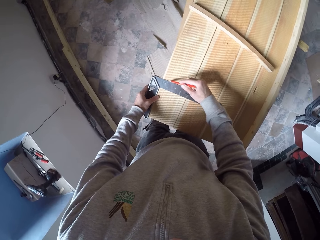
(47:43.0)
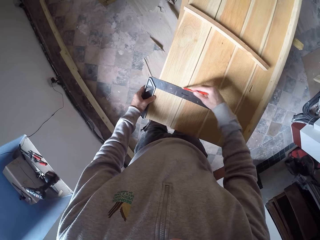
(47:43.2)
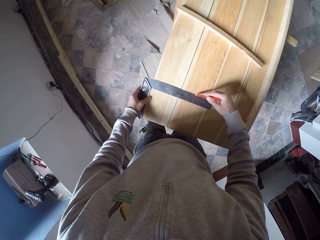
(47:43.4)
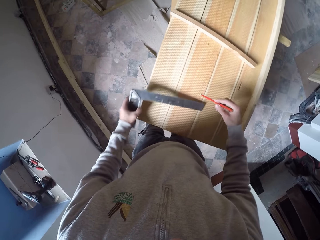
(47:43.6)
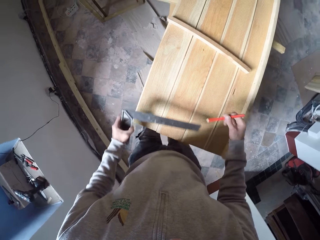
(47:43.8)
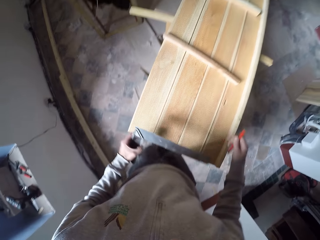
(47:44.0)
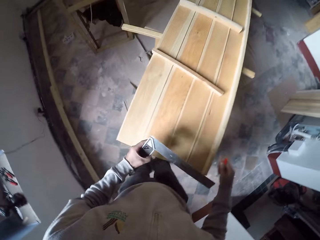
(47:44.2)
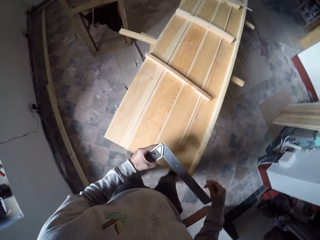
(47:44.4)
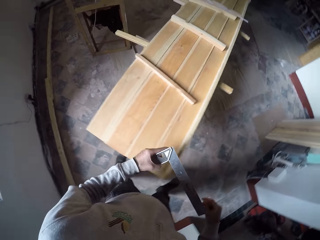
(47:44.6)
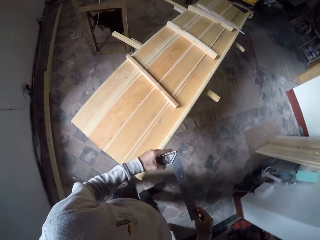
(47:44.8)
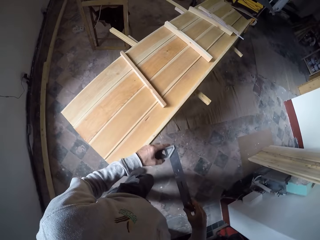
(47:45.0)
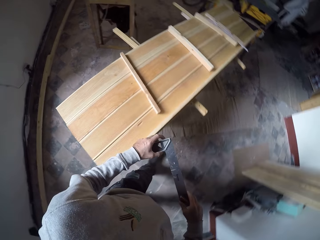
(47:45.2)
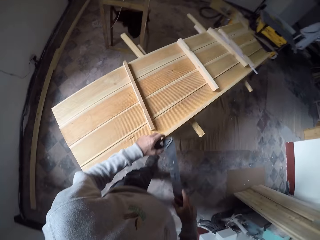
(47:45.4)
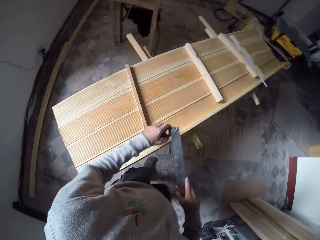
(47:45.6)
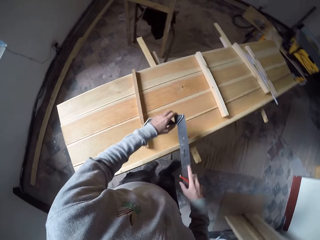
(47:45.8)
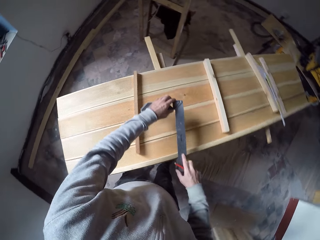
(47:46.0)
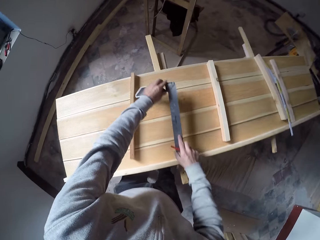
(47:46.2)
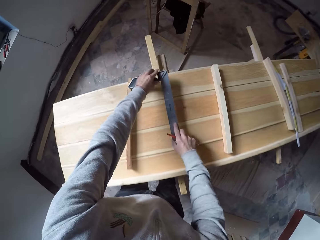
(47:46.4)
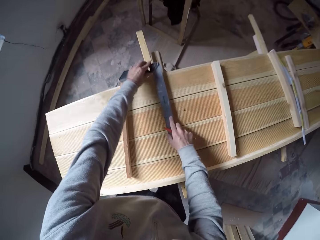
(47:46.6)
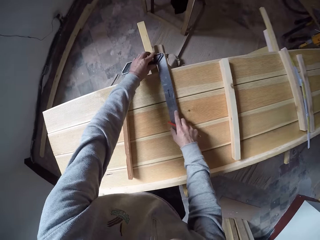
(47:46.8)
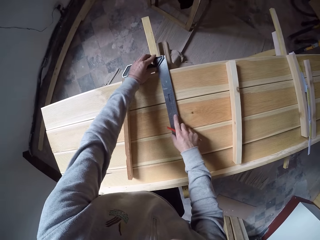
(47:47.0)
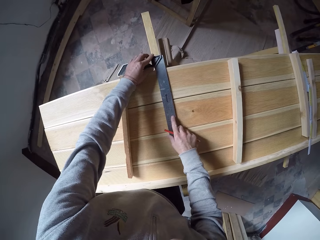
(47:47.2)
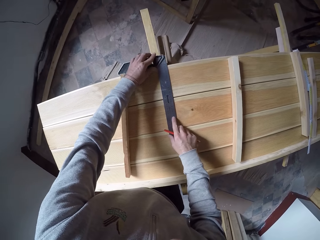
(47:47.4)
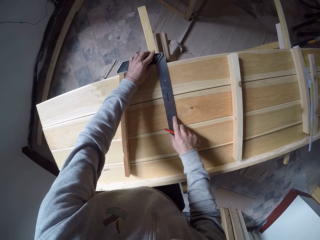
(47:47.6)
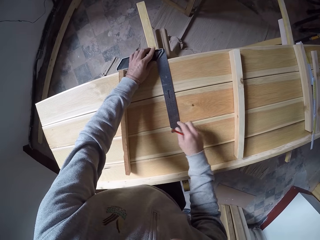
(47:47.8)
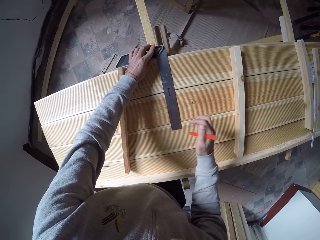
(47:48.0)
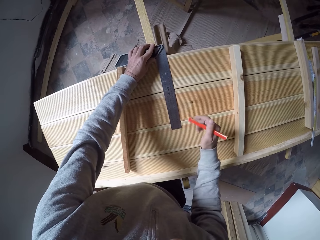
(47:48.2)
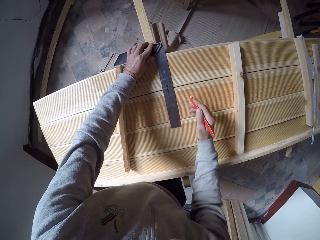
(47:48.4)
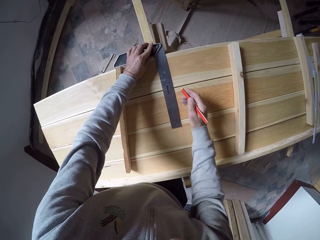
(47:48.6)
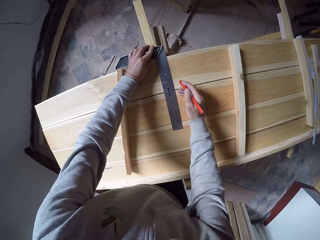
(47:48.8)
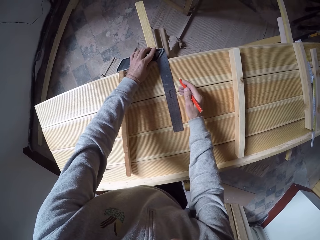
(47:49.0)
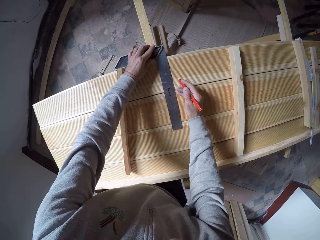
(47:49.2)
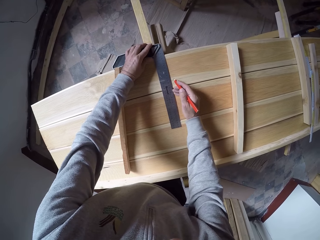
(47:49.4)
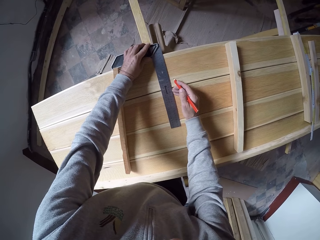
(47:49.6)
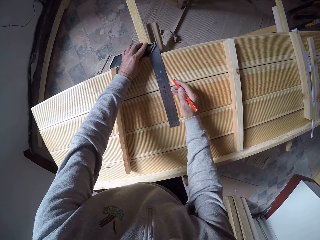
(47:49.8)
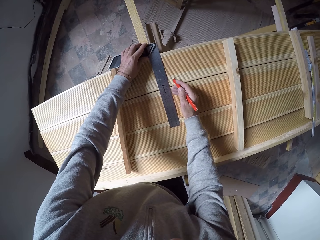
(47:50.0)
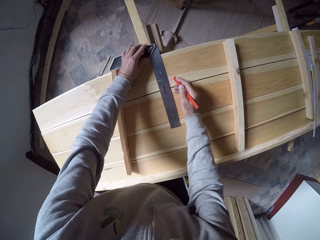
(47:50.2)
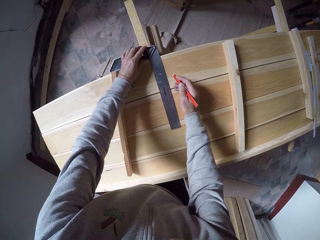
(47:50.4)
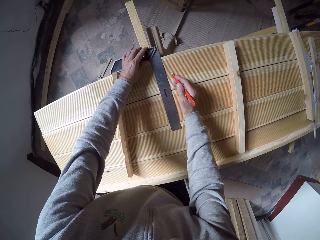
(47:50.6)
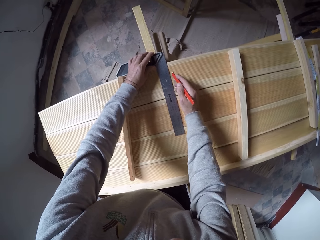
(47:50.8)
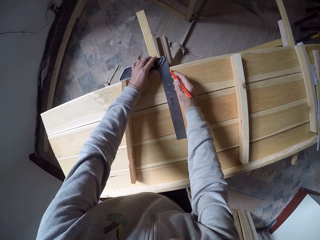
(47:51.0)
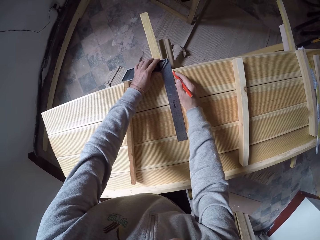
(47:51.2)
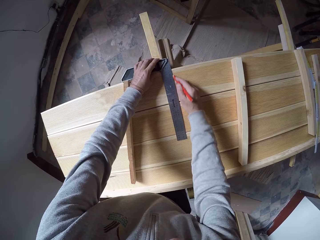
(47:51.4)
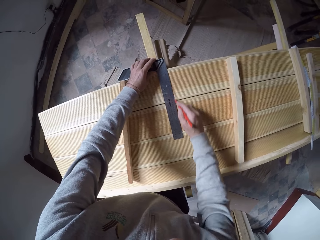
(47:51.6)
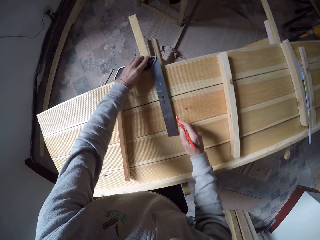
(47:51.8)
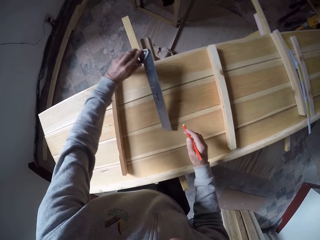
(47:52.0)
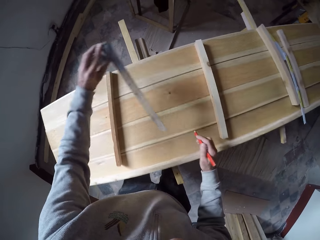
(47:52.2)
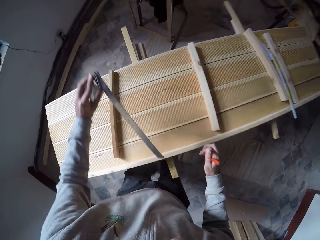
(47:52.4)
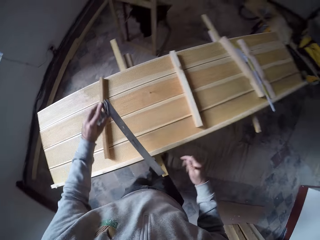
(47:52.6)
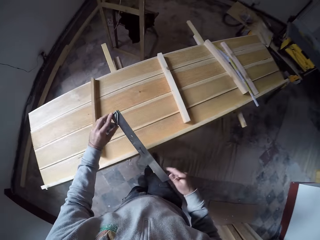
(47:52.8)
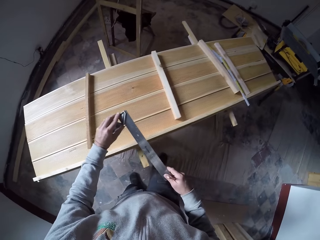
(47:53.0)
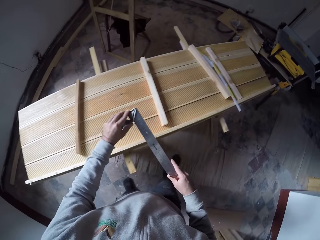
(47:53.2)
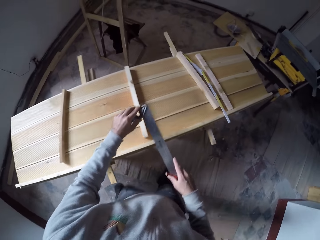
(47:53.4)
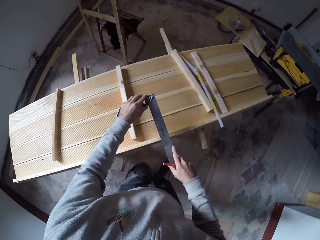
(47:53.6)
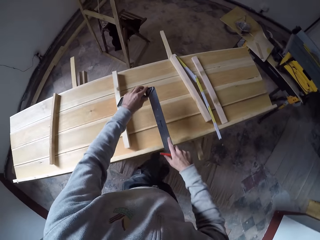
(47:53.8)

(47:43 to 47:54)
The camera wearer draws a line. They walk beside the wood. They put a woodraphic on top of the wood. They measure the wood. They draw a line.

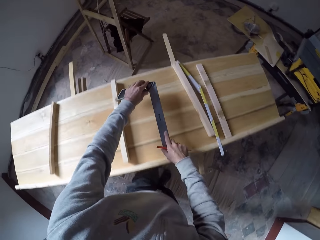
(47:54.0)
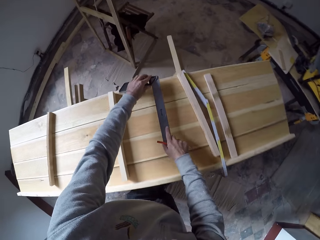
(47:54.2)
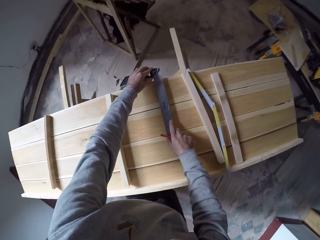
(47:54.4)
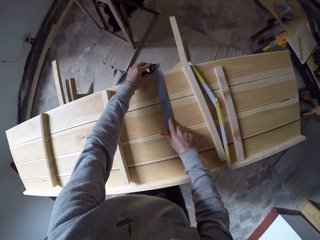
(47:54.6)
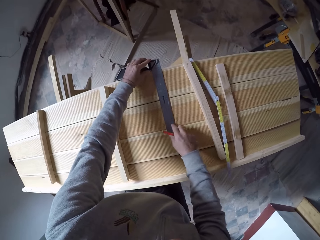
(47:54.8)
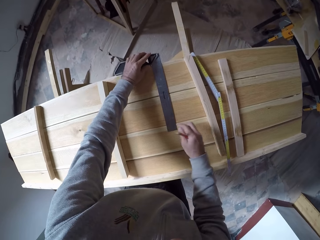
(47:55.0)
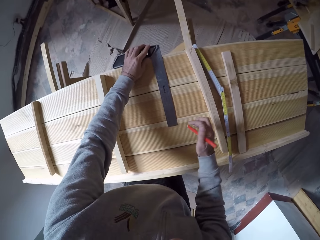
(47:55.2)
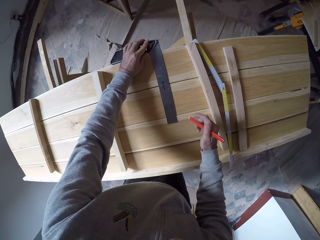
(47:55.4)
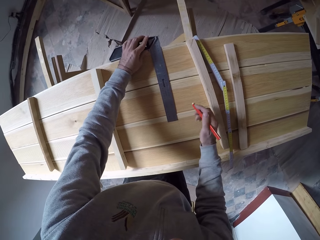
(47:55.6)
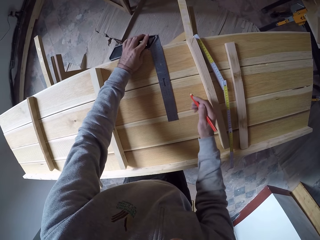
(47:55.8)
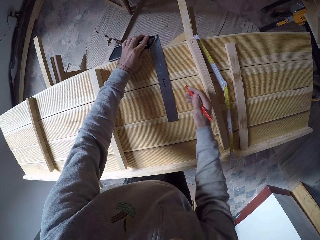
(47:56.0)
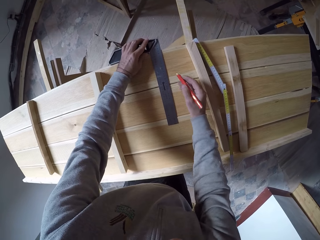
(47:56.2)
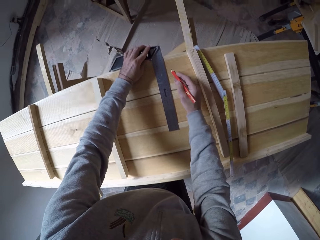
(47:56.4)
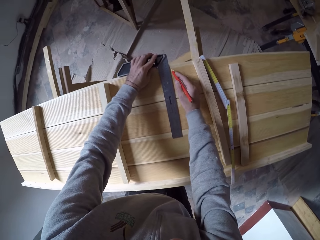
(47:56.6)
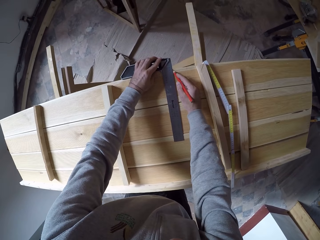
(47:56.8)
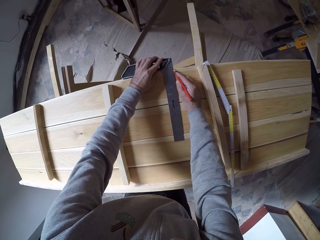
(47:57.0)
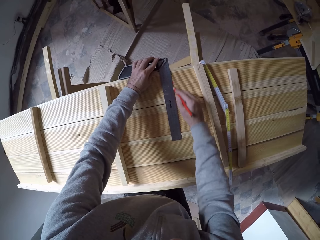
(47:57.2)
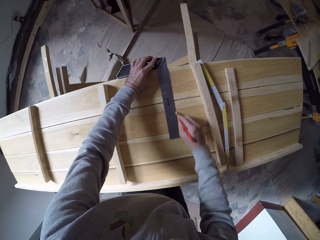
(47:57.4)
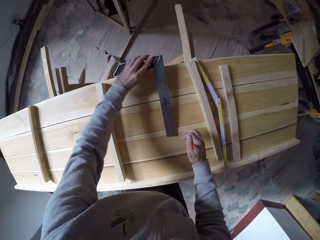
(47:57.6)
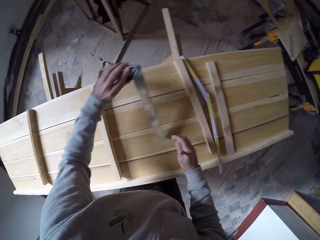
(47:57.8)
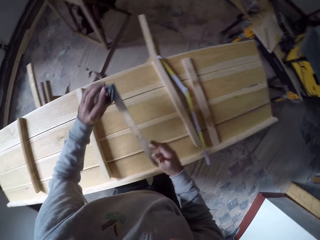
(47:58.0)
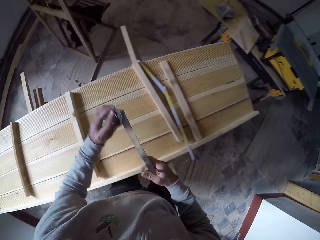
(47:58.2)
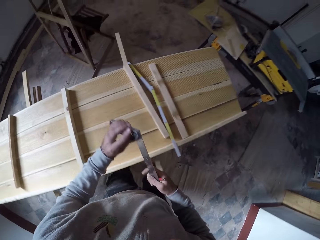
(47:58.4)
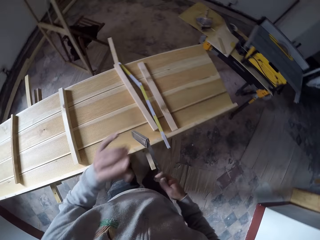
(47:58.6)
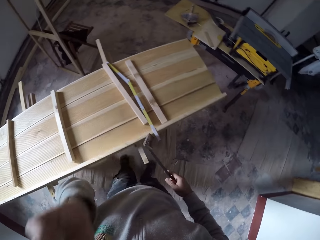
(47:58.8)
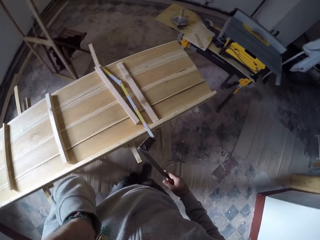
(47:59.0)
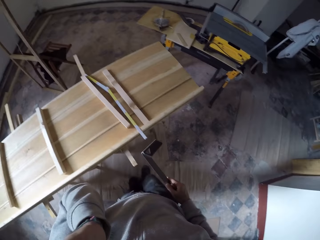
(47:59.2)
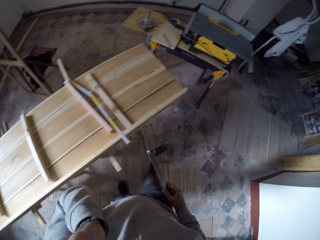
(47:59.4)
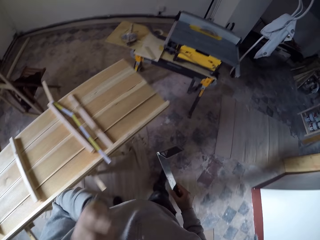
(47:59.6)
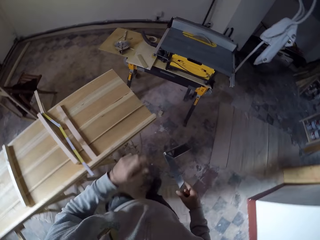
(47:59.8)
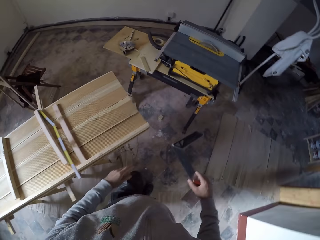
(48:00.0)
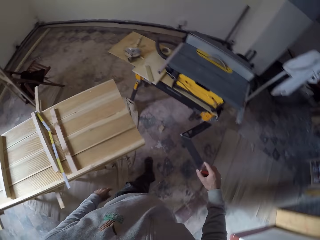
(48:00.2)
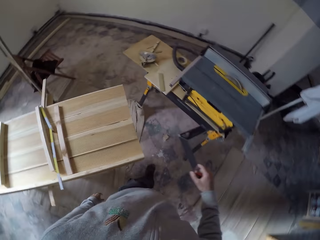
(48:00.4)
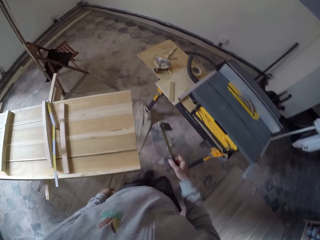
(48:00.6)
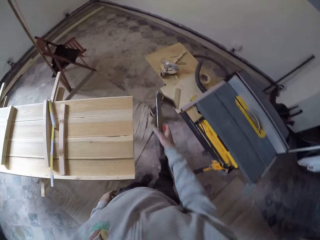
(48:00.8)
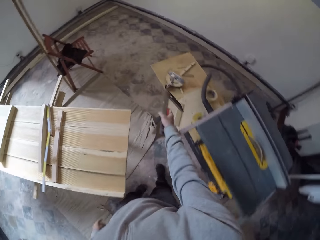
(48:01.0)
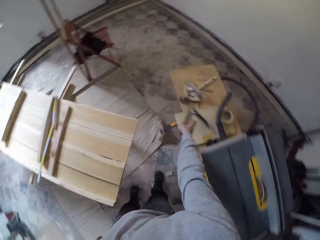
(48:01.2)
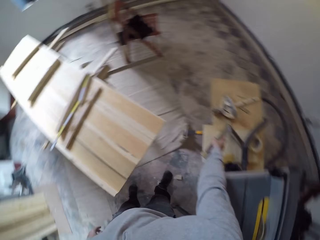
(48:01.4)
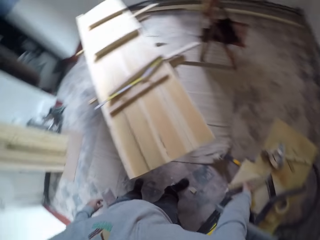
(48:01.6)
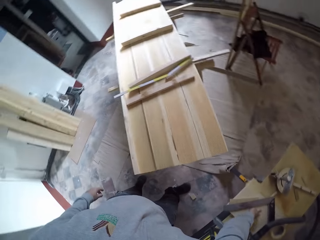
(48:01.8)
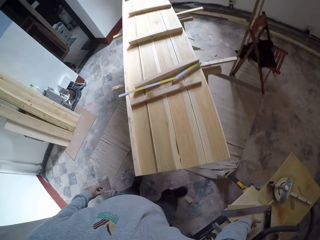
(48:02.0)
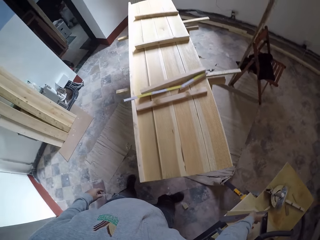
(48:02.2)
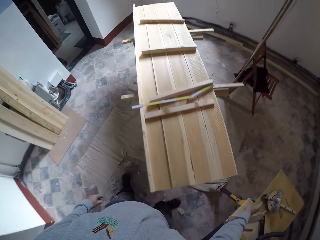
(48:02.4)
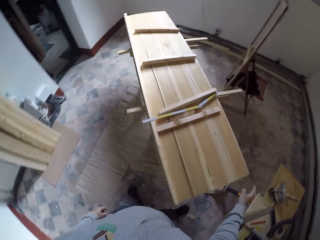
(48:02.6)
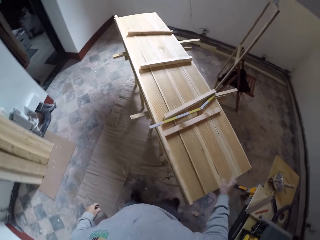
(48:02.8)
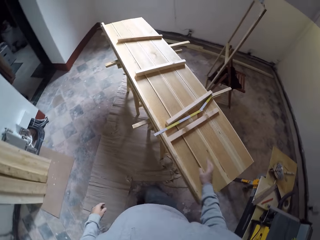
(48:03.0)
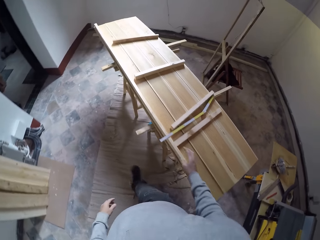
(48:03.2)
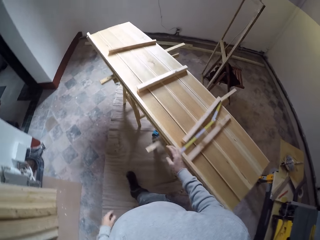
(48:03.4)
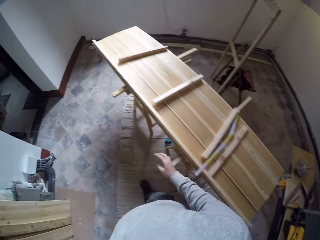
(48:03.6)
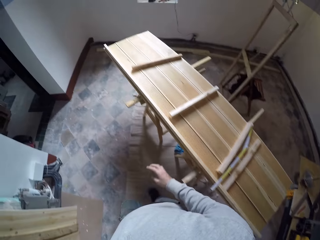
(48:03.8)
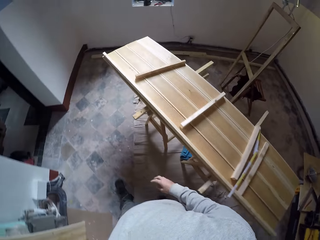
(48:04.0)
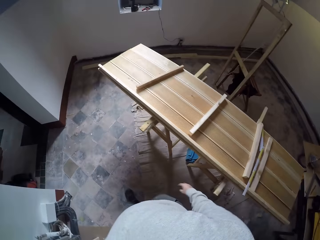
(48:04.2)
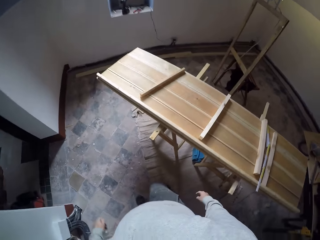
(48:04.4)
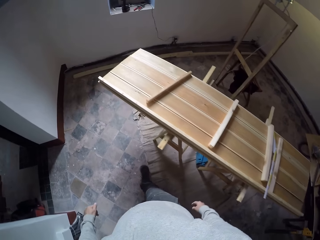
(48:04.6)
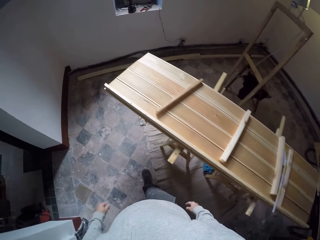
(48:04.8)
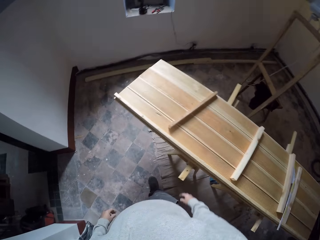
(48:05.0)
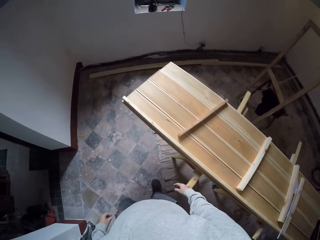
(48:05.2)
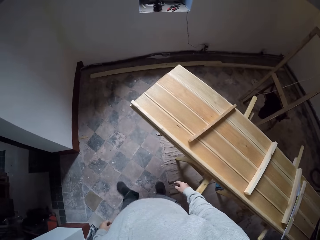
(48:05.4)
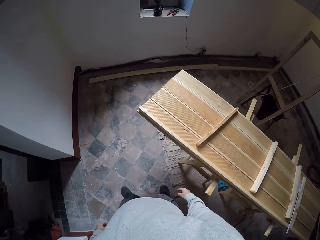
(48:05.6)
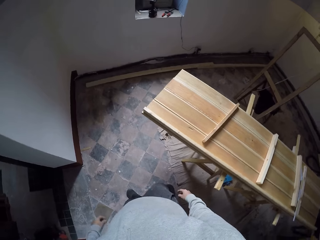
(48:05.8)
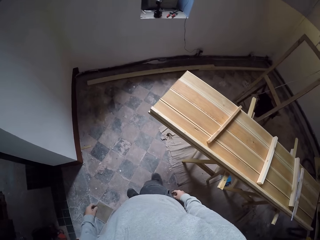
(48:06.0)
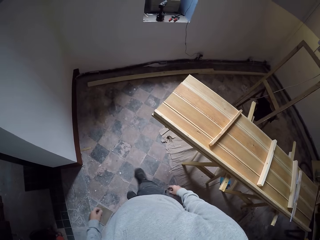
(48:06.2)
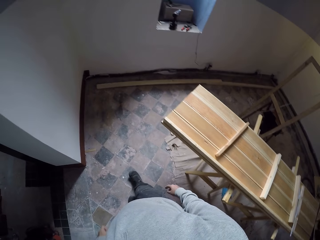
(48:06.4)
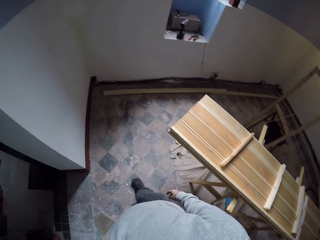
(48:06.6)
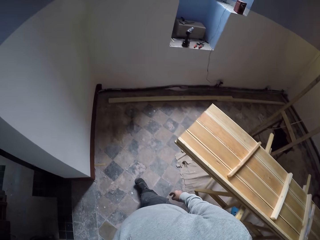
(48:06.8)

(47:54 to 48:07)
The camera wearer measures the wood. He puts the woodraphic on top of the wood. He draws a line. He holds the square tool with the other hand. He lifts his hands and puts down his hand. He puts down the square tool. He walks beside the wood.
